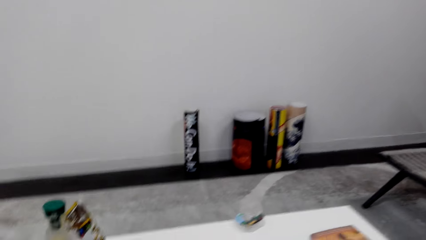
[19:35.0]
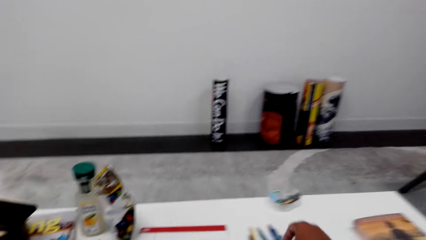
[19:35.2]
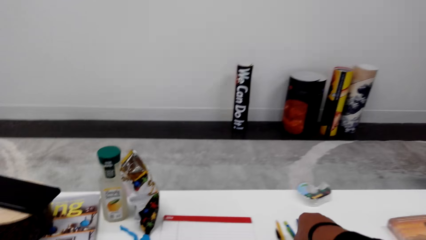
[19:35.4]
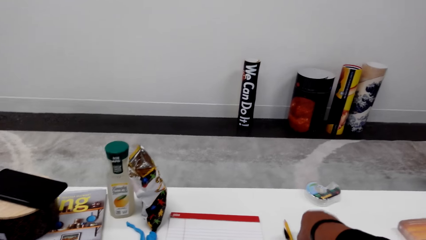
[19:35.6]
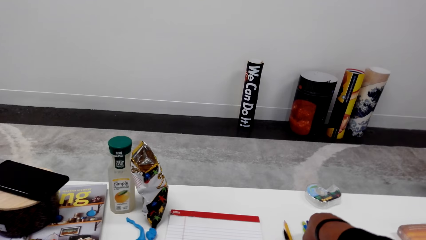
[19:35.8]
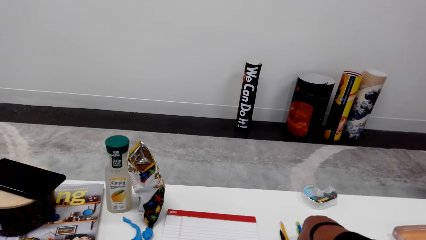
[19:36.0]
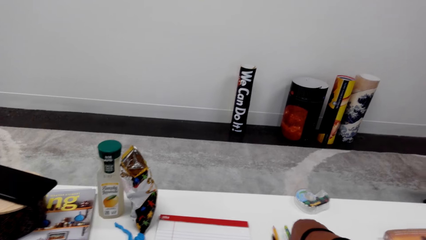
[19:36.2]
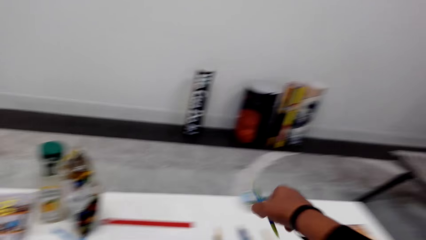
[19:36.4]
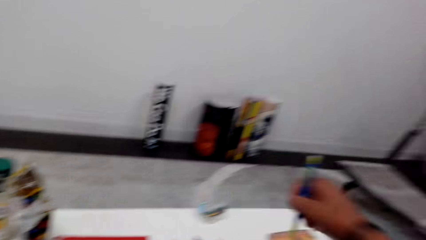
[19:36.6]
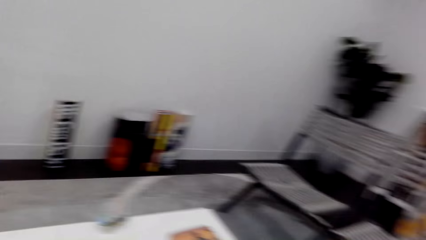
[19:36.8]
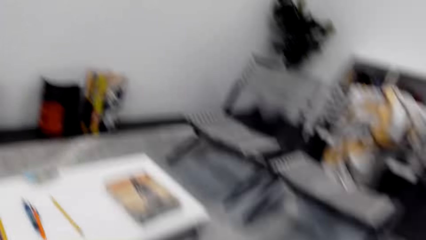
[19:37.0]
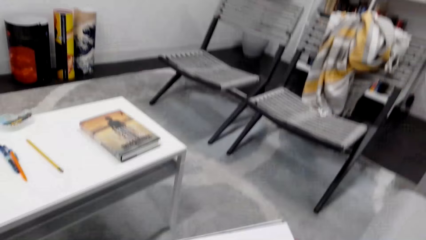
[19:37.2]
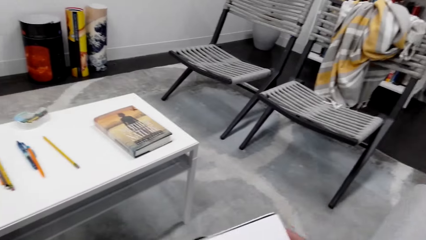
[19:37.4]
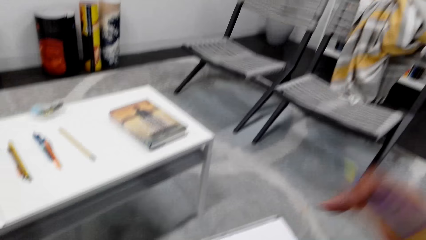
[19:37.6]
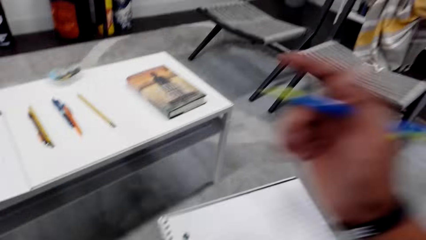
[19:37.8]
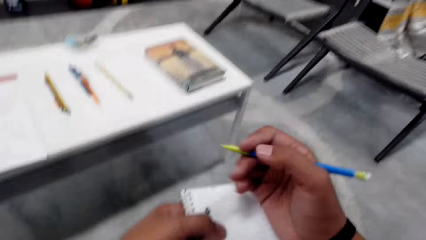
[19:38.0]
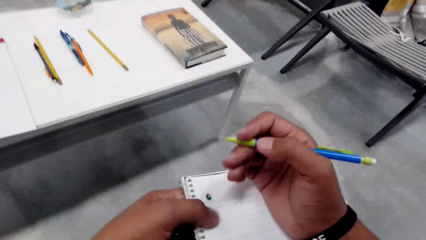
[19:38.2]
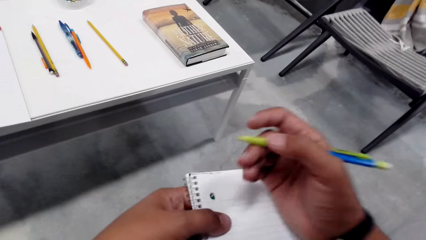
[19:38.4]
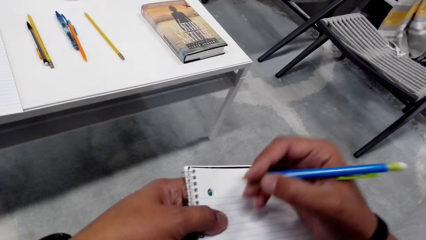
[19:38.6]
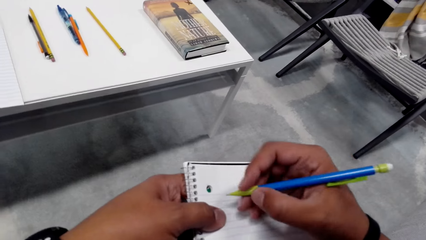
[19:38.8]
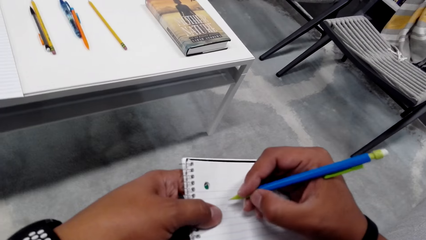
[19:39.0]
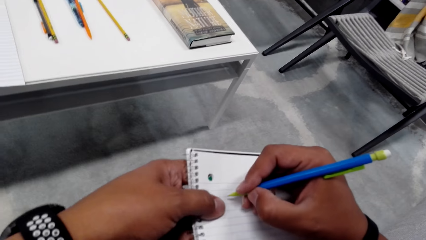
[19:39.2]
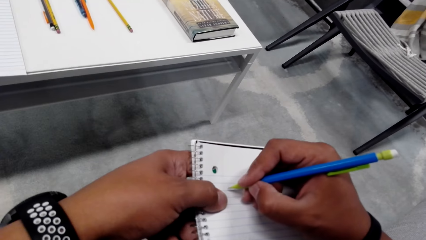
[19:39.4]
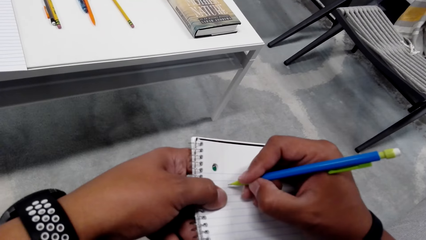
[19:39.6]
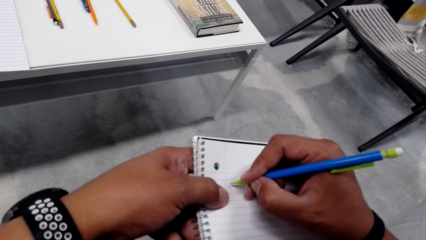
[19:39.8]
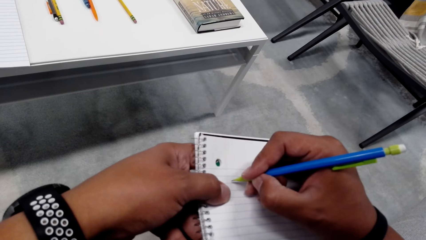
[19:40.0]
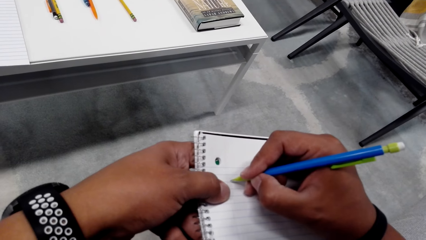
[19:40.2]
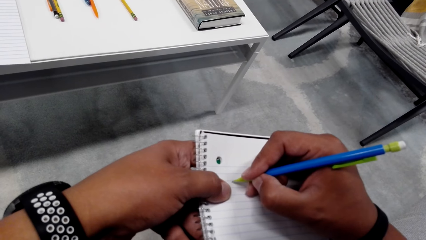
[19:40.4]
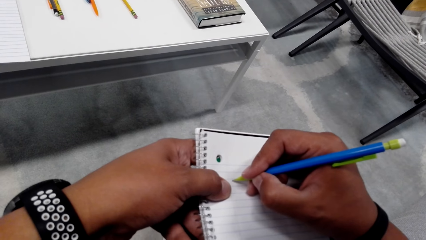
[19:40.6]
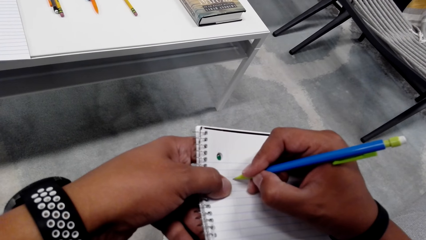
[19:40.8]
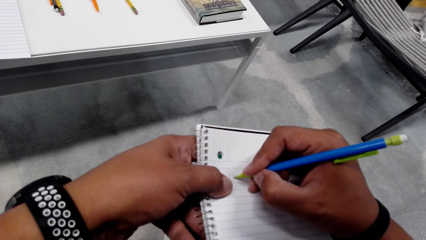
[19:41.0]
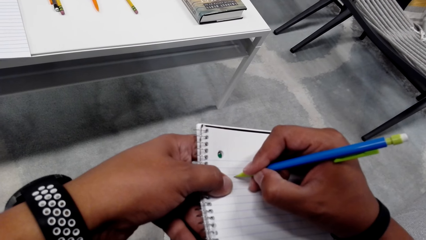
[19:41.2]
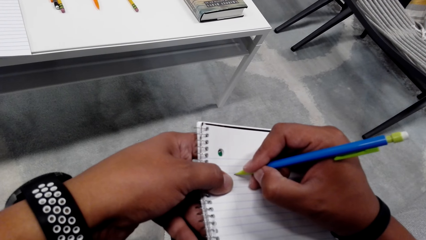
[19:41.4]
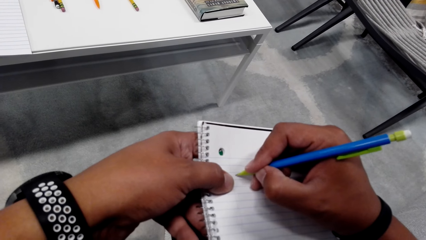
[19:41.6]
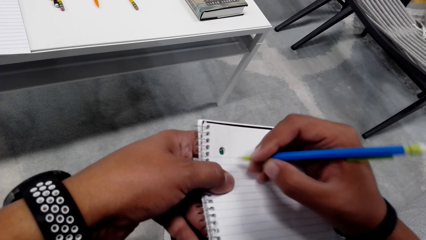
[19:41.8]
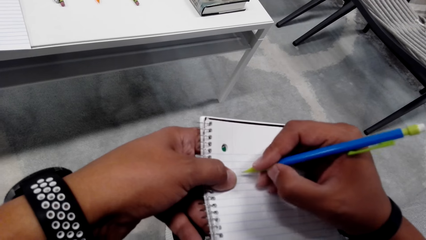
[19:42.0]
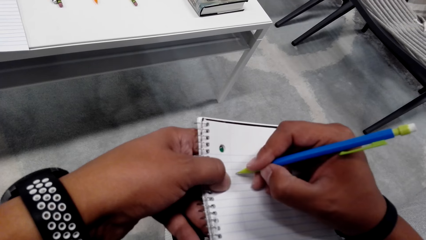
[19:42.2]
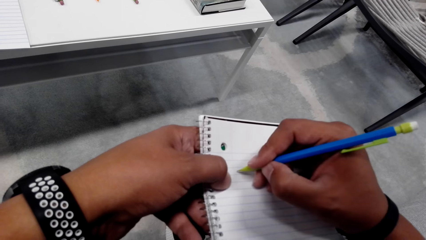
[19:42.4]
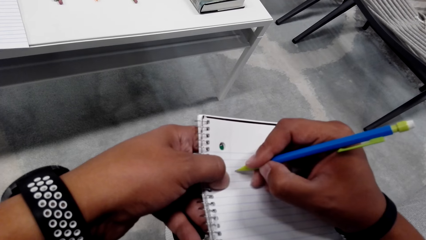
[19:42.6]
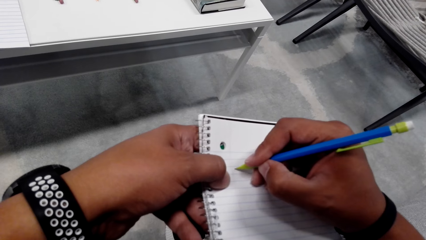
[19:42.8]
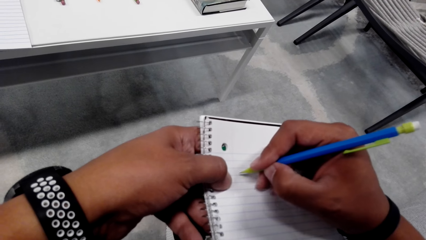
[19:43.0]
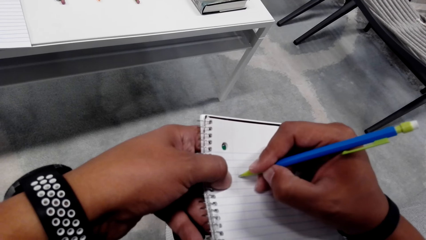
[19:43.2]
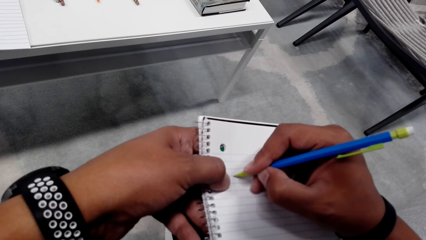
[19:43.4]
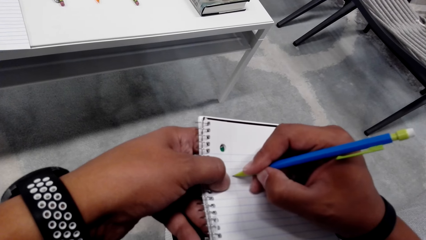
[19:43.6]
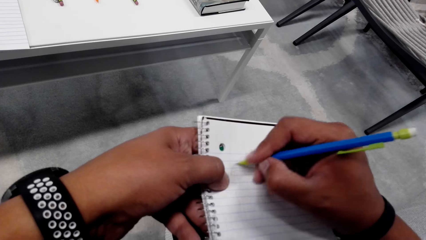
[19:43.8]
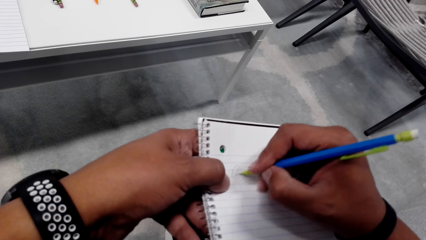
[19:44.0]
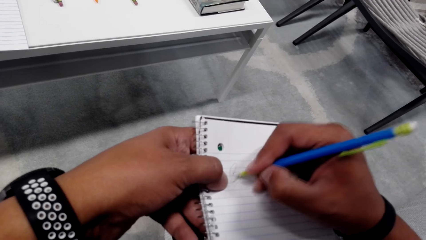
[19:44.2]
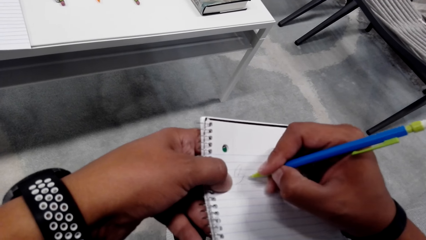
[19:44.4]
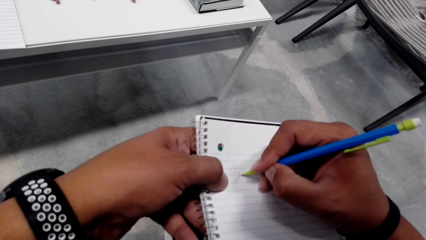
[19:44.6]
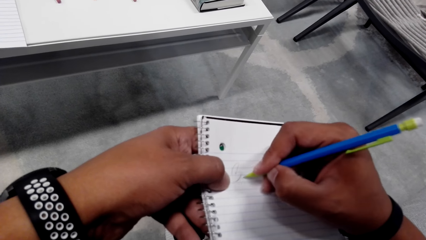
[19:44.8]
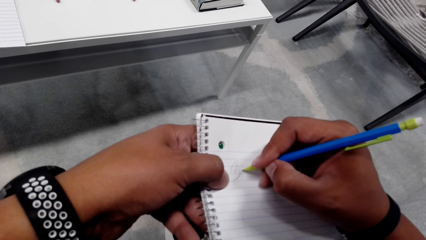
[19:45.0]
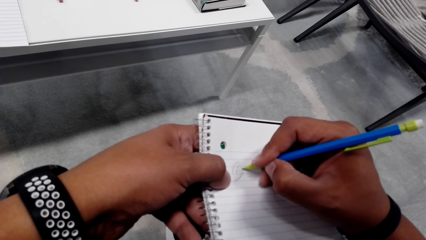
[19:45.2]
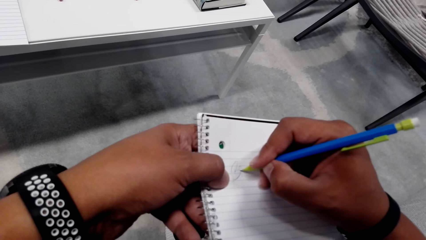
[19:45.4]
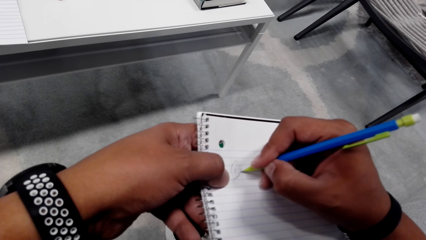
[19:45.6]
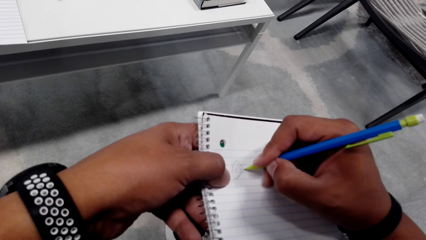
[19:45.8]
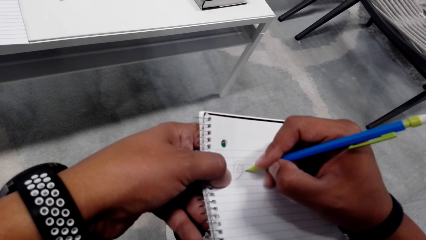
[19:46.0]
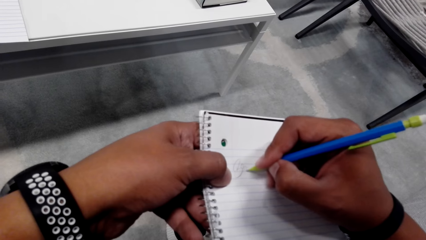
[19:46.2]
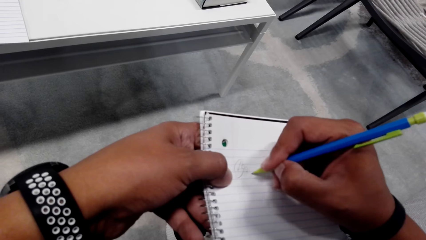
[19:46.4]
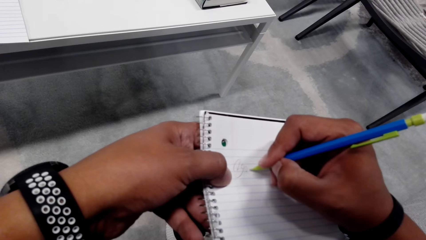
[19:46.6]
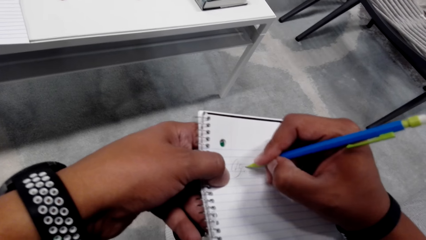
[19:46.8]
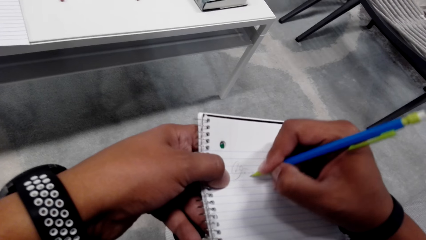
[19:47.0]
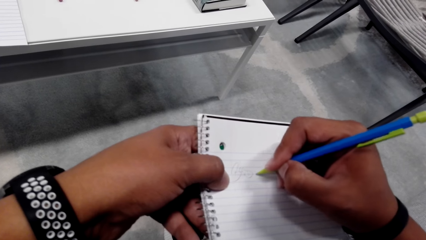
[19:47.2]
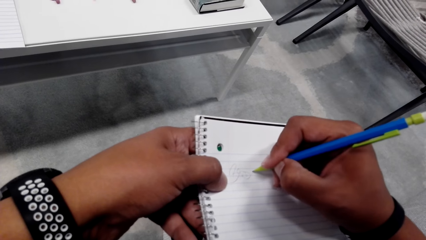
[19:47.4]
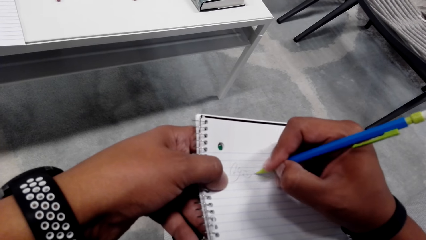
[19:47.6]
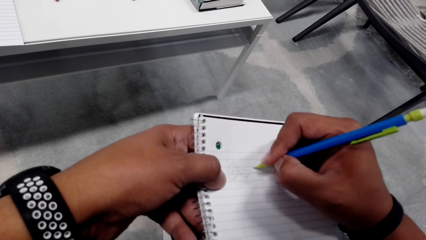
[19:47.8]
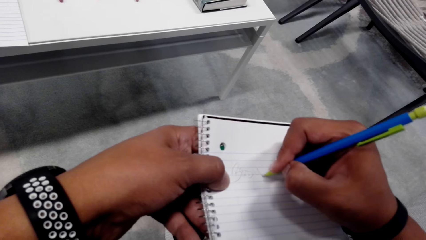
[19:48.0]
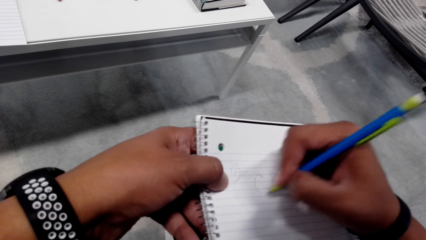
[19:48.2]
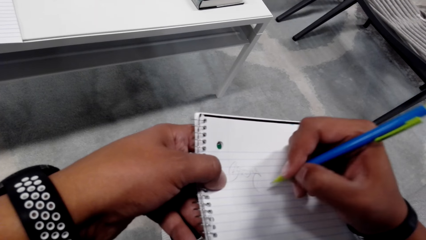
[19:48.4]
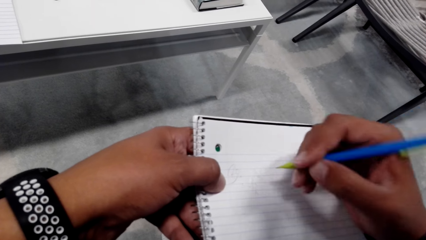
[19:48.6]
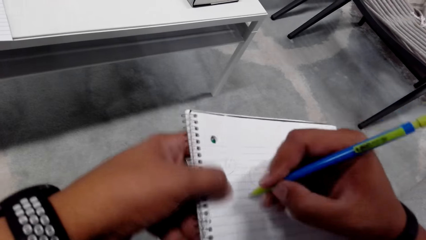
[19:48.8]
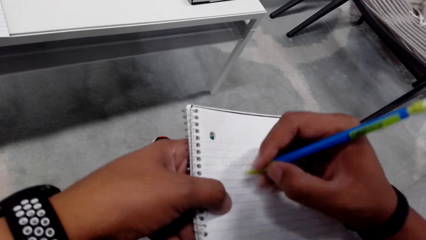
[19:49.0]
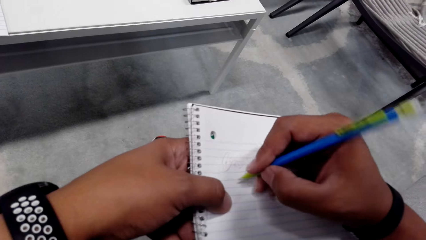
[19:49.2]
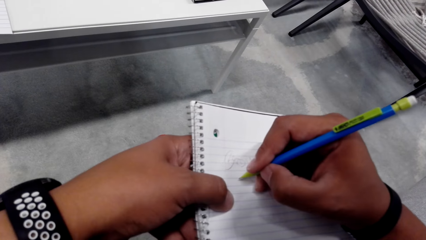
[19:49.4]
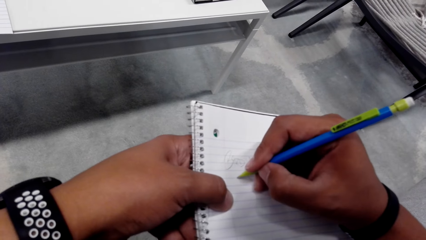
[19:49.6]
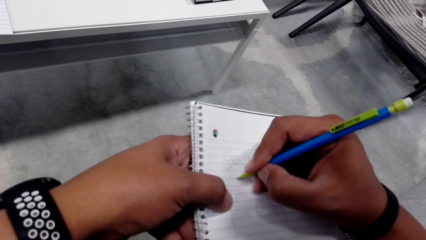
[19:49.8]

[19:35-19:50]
The camera wearer sits on the couch. He picks a pencil on the table. He holds the book with his left hand. He writes on the book with the pencil.
